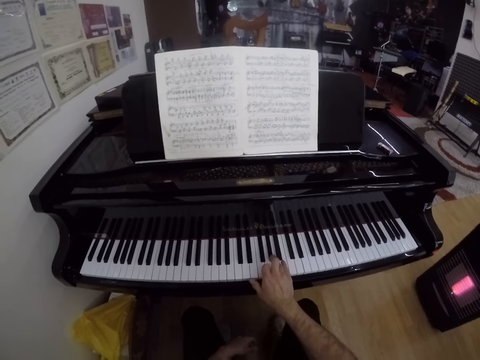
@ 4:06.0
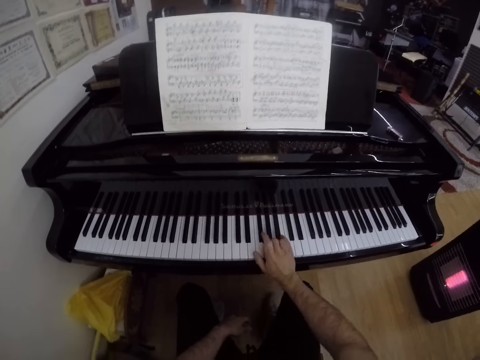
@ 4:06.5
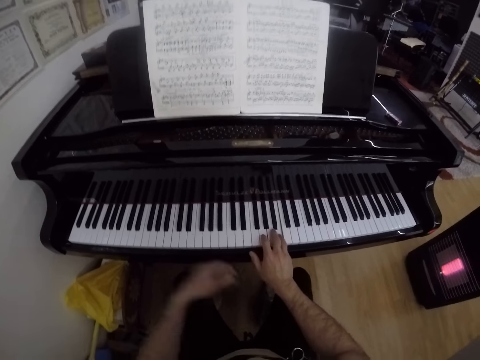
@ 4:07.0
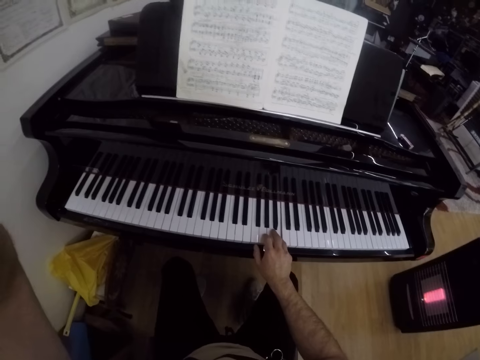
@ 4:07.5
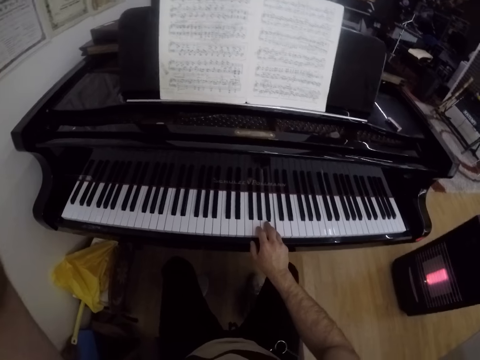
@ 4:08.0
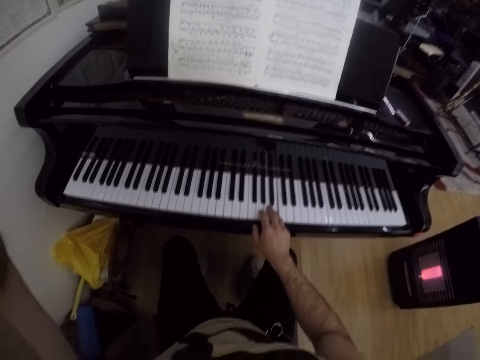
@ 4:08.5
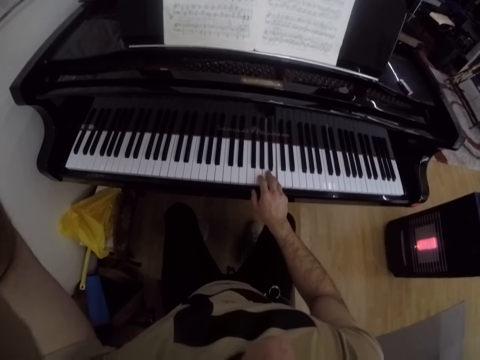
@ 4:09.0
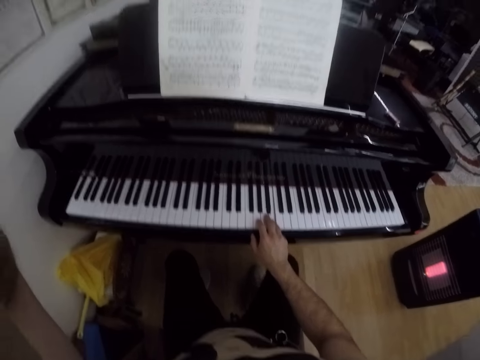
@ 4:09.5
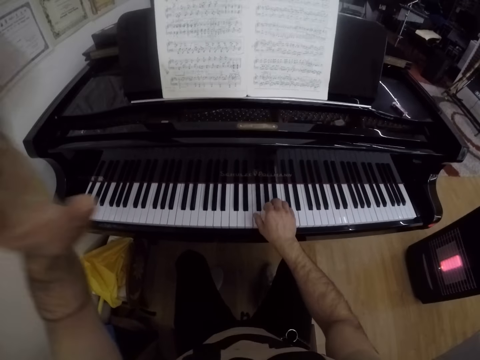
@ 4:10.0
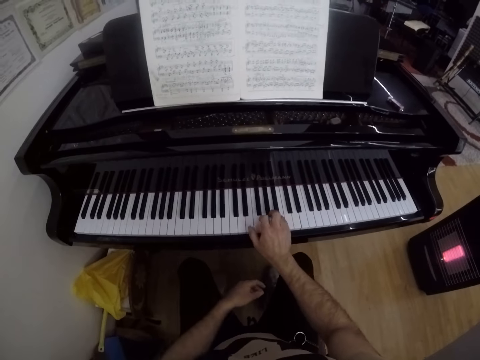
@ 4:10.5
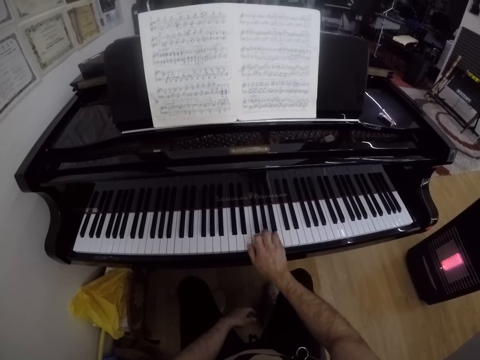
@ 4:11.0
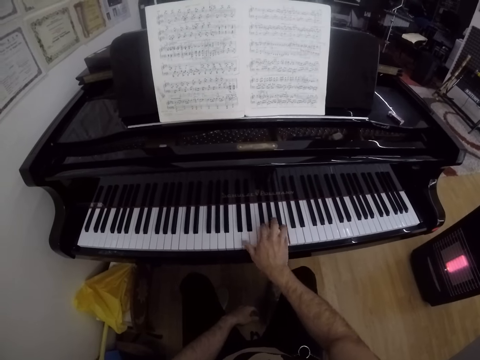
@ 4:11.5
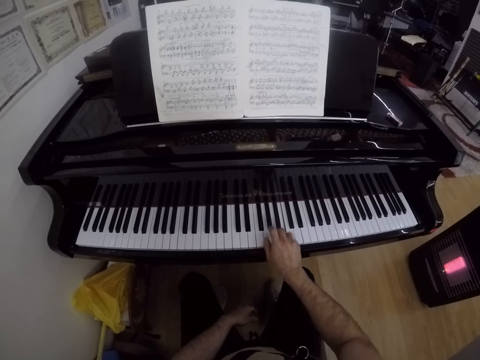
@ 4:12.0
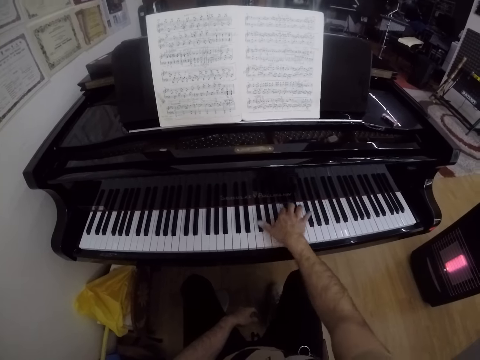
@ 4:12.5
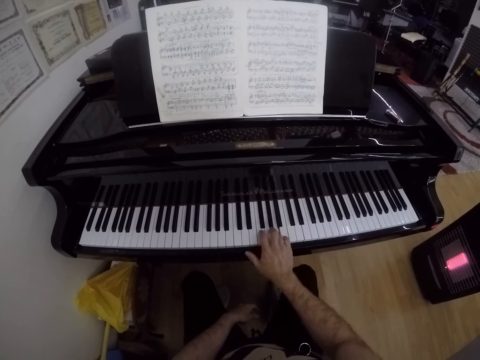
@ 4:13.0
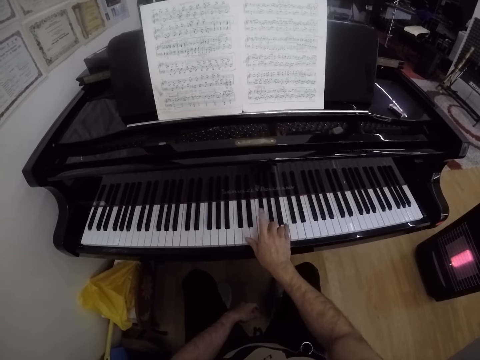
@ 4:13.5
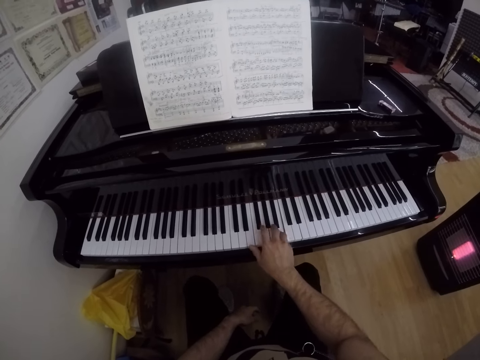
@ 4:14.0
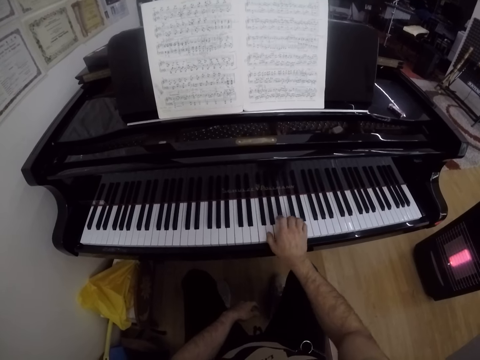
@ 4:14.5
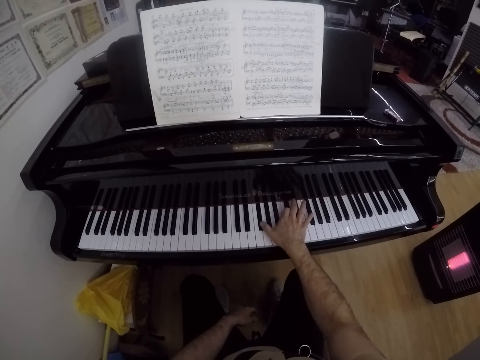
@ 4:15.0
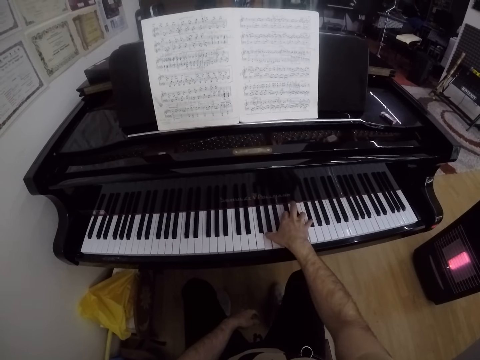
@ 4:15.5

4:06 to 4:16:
The camera wearer adjusts a camera on his head with his left hand. He plays the keyboard with his right hand.

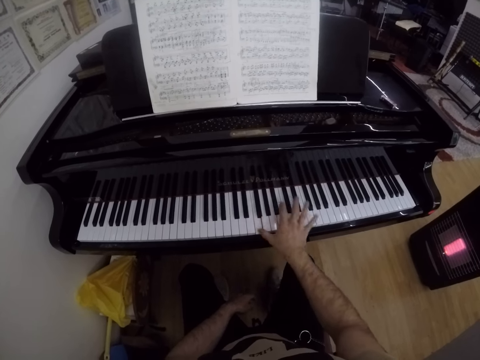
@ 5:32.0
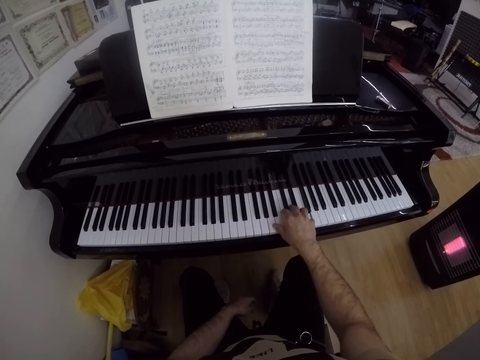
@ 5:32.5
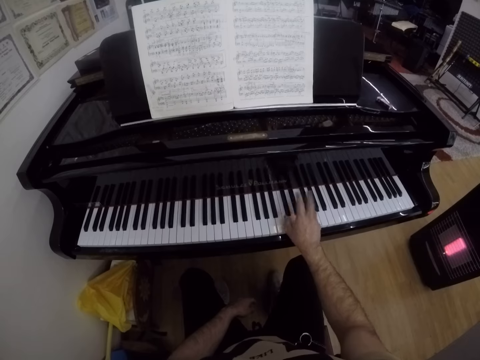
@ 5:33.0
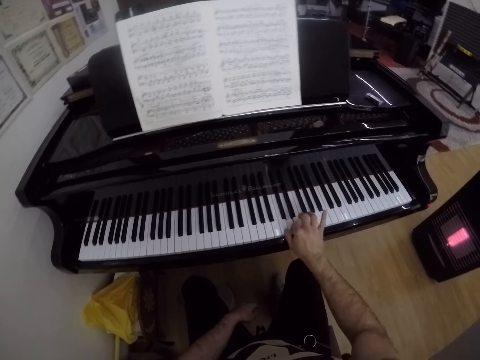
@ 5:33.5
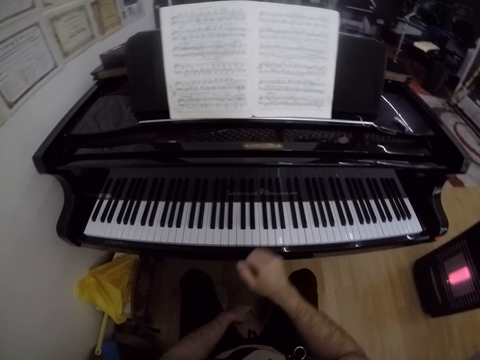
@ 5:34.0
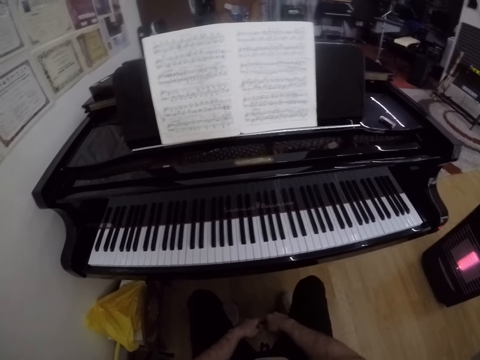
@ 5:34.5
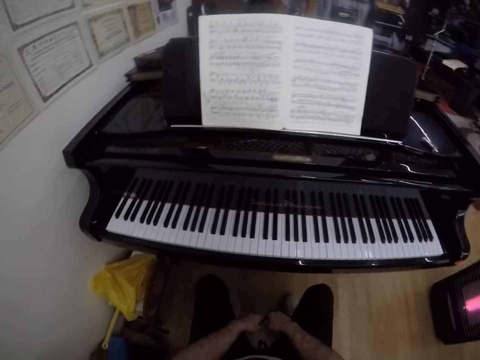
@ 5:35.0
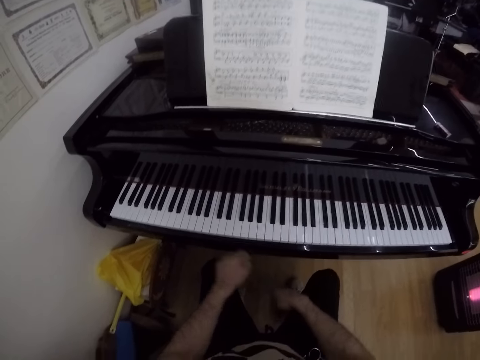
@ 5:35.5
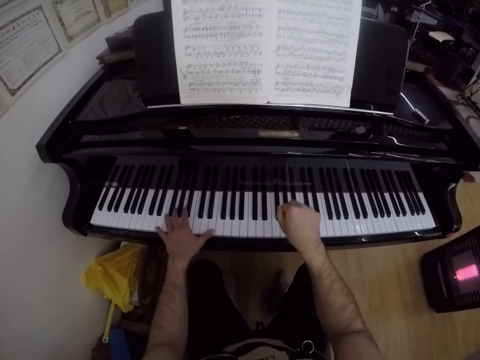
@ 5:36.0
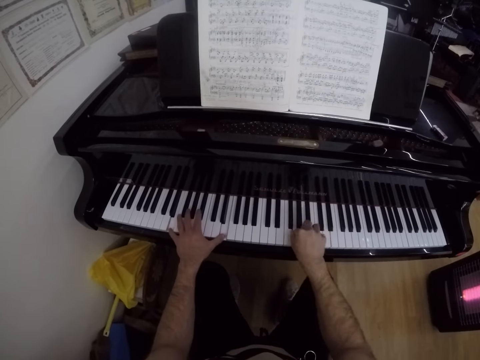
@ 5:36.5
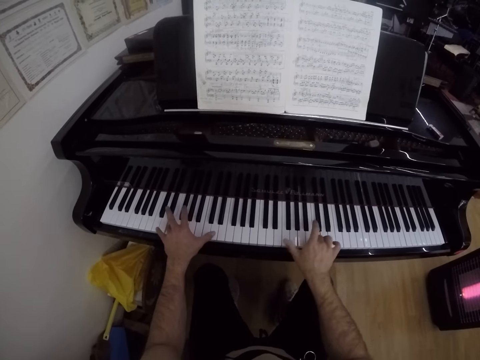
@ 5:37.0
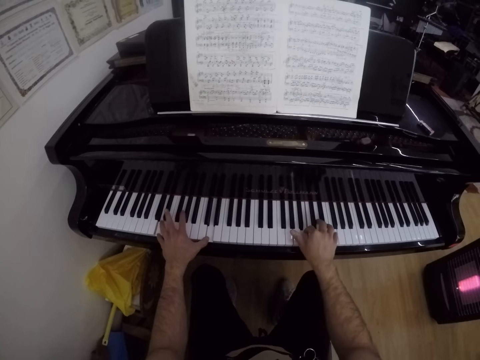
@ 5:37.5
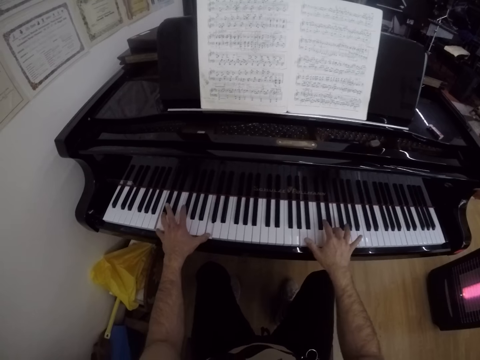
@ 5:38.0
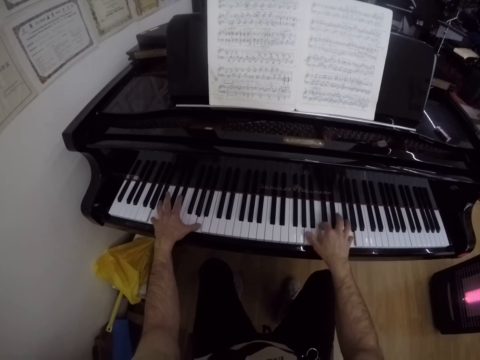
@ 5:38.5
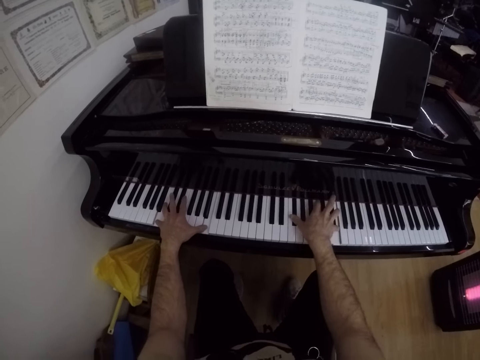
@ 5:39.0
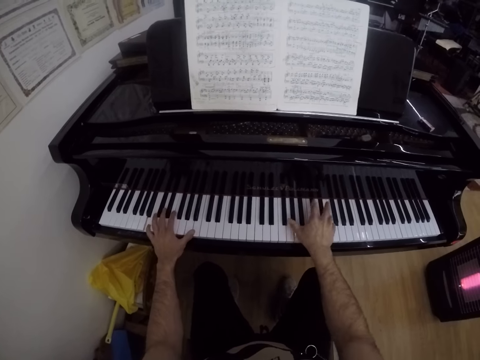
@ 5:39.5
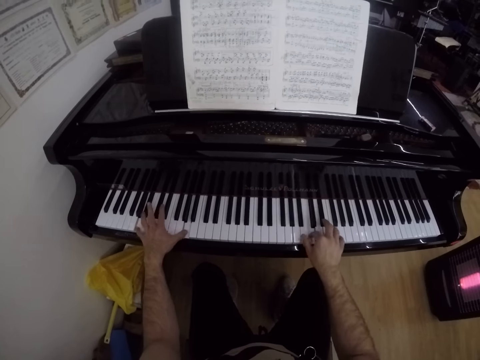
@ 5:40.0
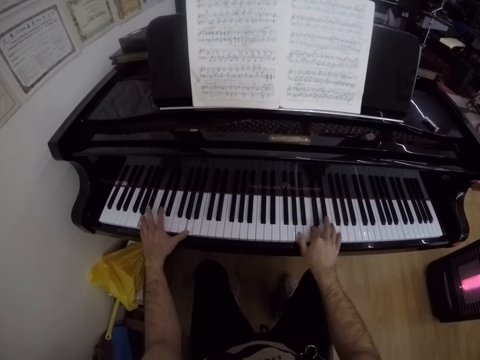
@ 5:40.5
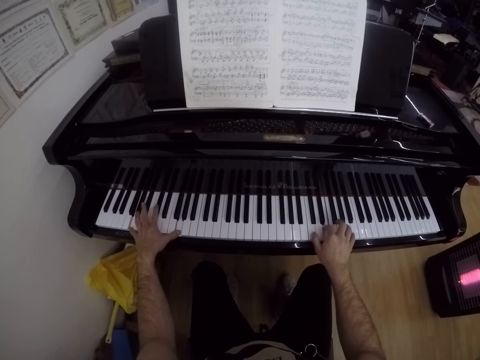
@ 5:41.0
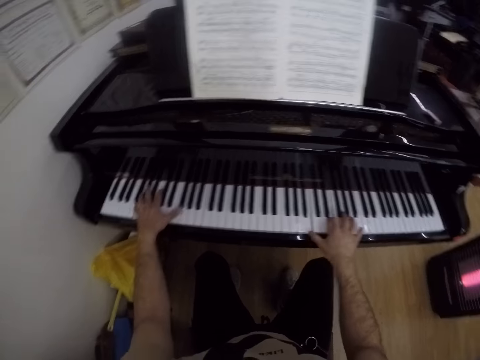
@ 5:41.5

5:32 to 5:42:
The camera wearer removes his hand from the piano. He plays the piano with his left hand. He plays the piano with both hands.

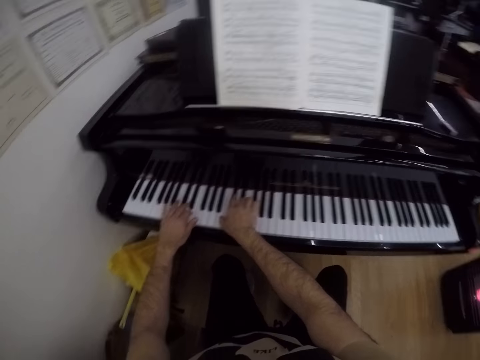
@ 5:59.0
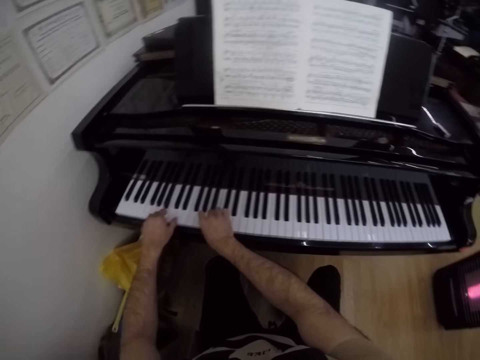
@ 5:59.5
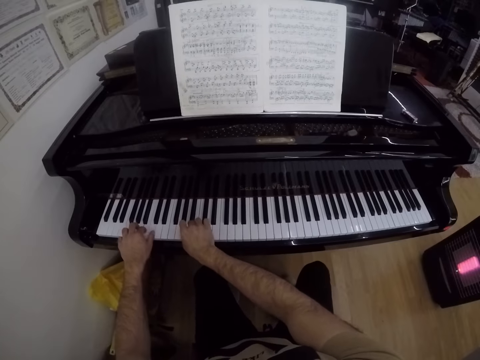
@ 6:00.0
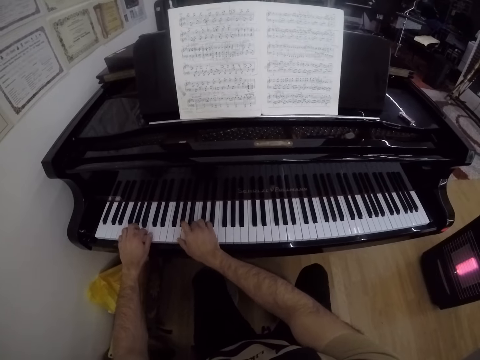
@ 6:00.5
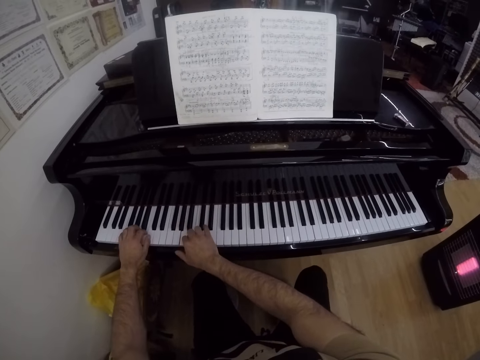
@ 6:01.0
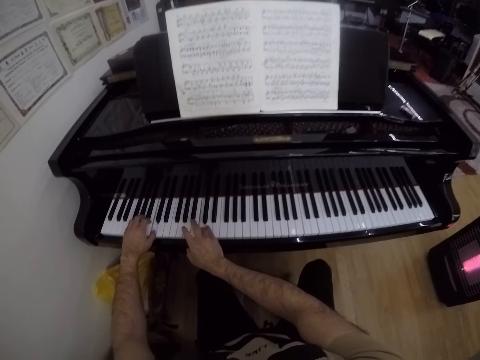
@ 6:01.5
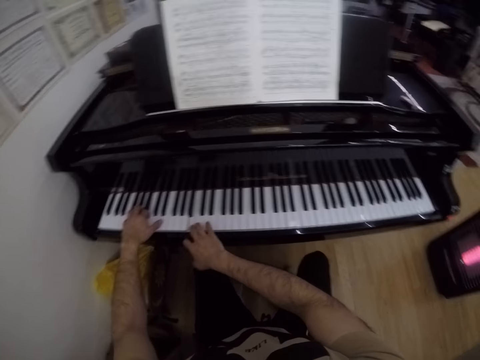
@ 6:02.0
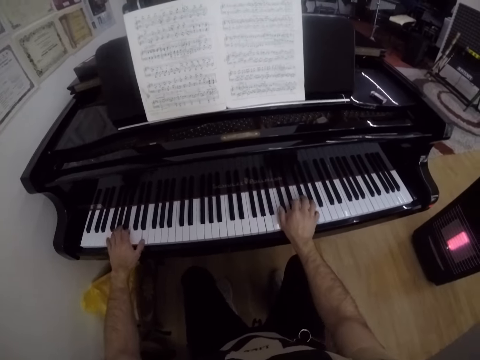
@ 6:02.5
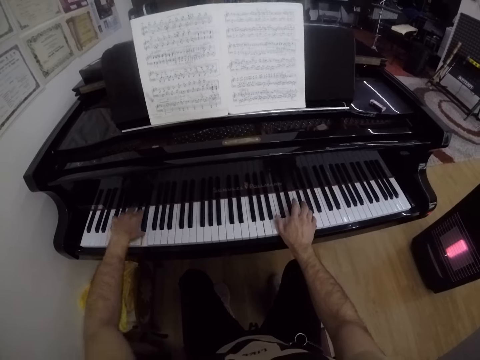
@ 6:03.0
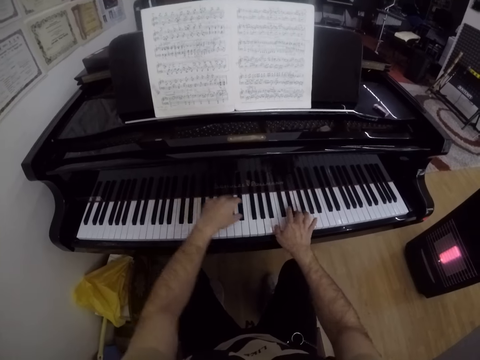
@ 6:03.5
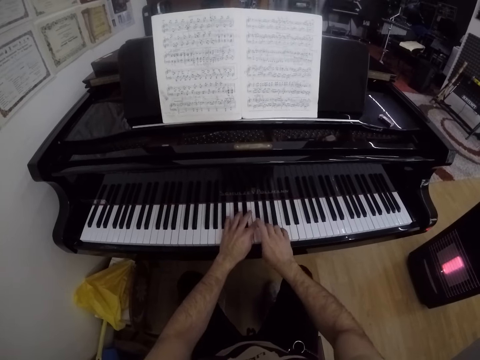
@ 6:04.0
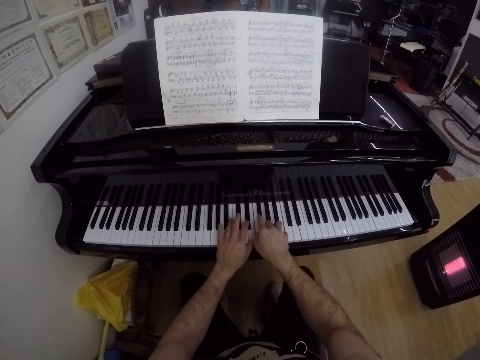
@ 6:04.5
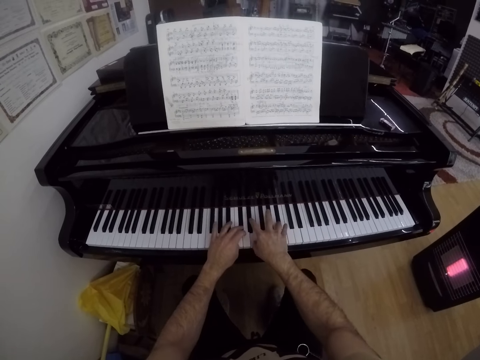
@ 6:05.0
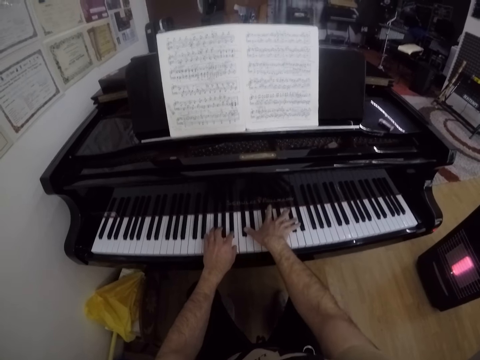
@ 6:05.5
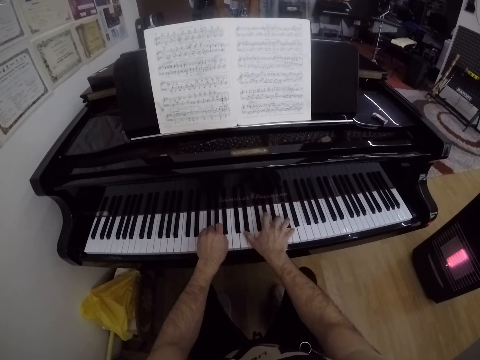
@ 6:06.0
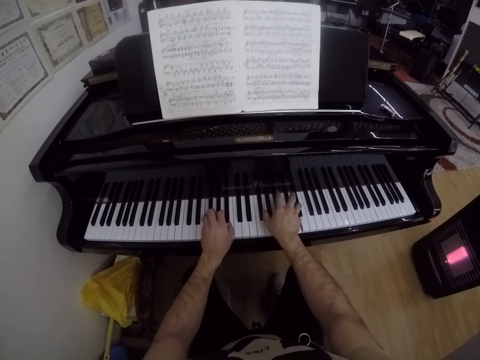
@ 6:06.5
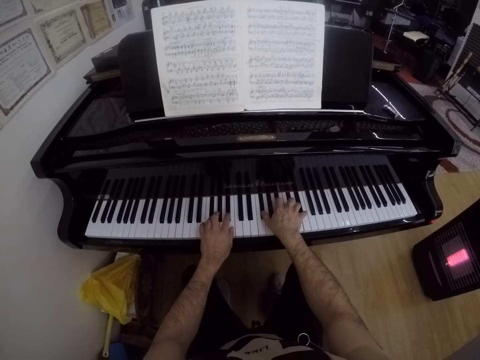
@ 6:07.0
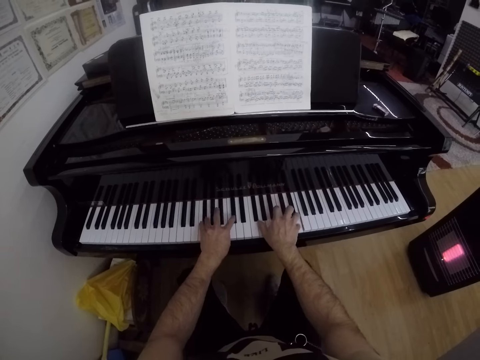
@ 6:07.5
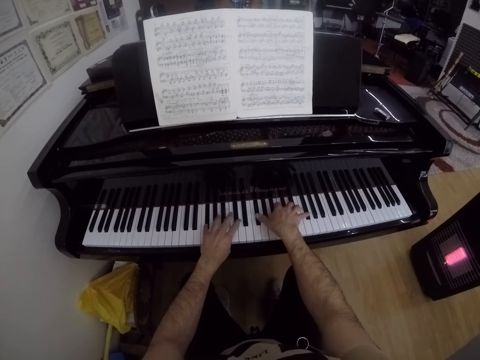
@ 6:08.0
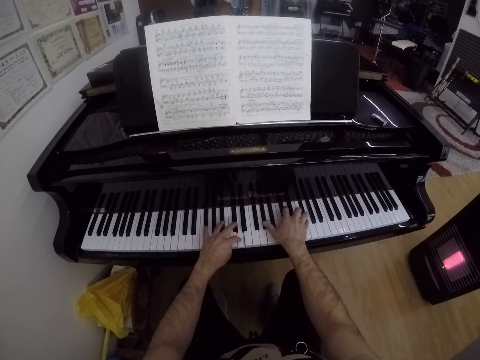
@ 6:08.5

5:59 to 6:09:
The camera wearer plays the piano keys on the far end of the piano. They play the piano keys in the middle.
